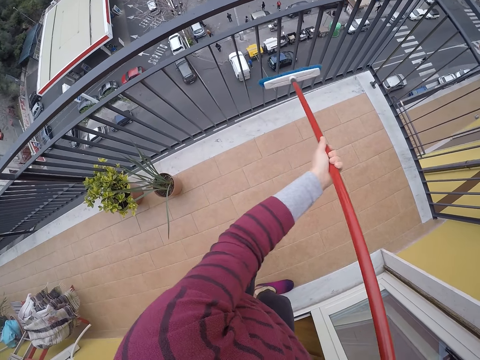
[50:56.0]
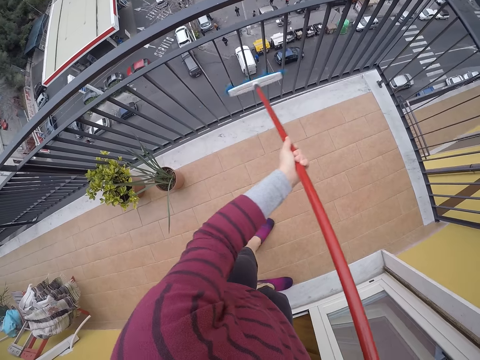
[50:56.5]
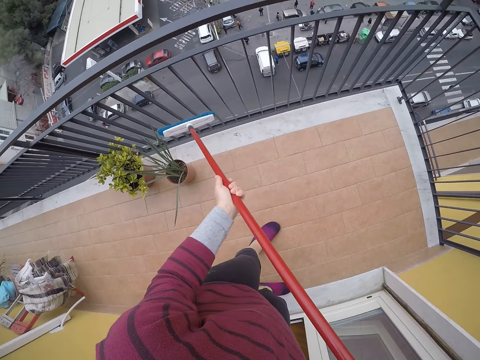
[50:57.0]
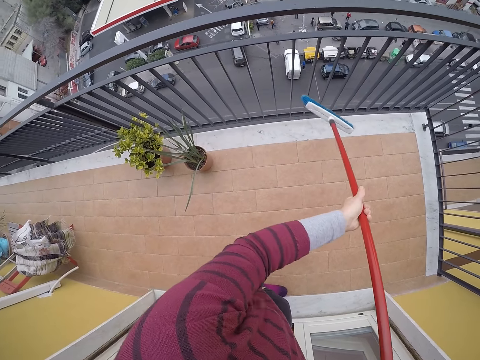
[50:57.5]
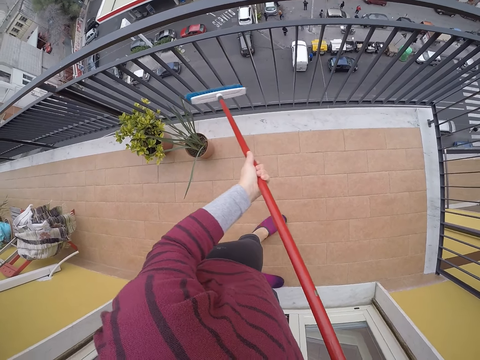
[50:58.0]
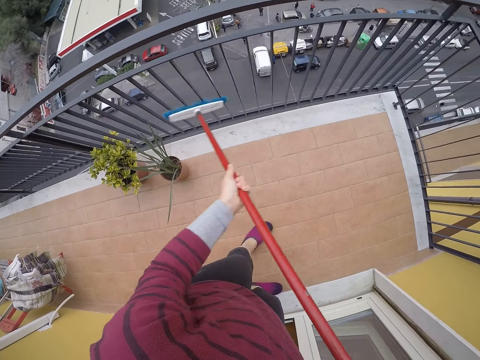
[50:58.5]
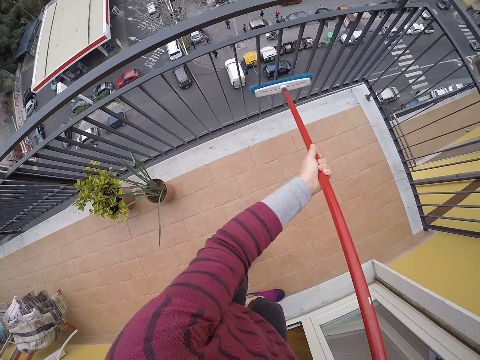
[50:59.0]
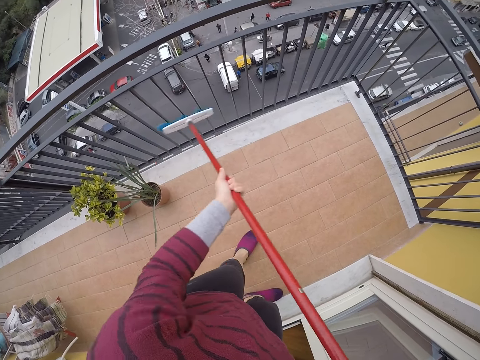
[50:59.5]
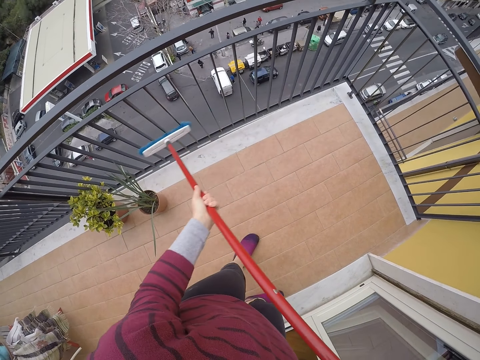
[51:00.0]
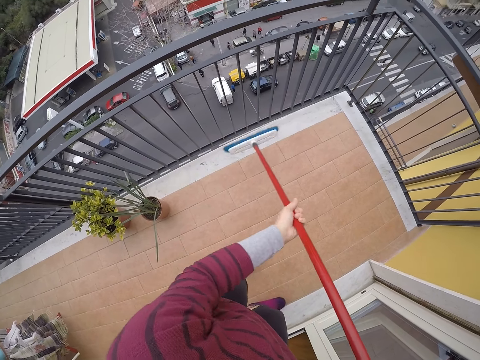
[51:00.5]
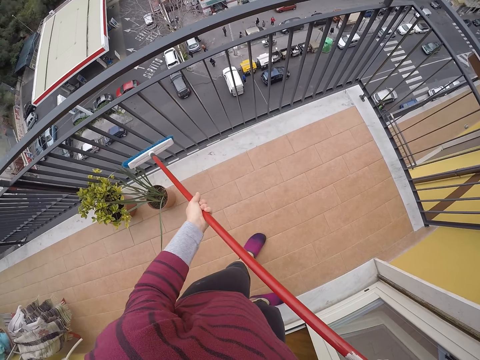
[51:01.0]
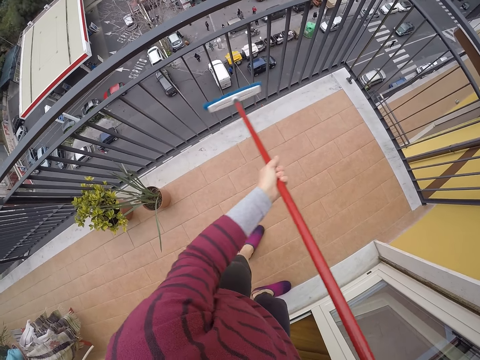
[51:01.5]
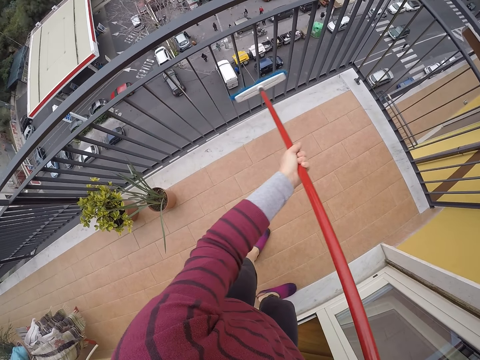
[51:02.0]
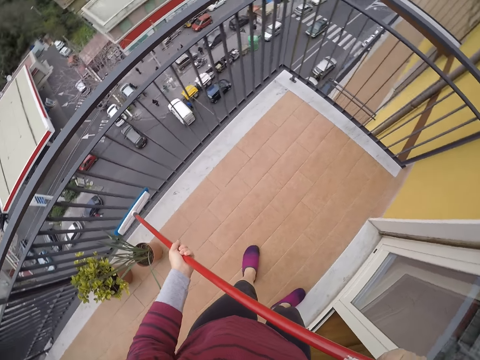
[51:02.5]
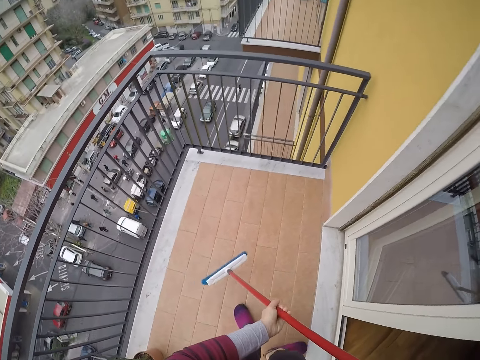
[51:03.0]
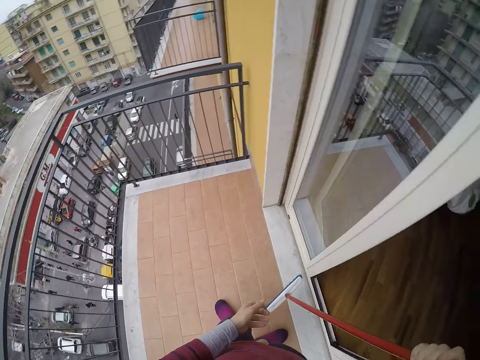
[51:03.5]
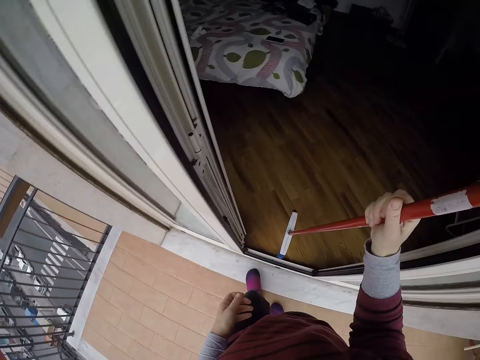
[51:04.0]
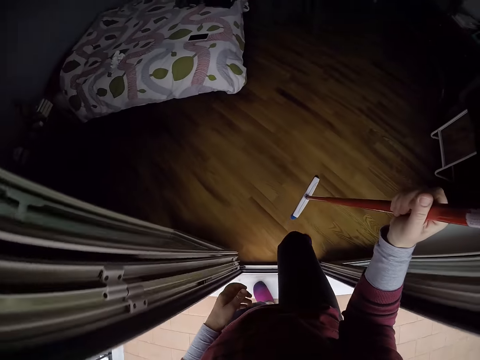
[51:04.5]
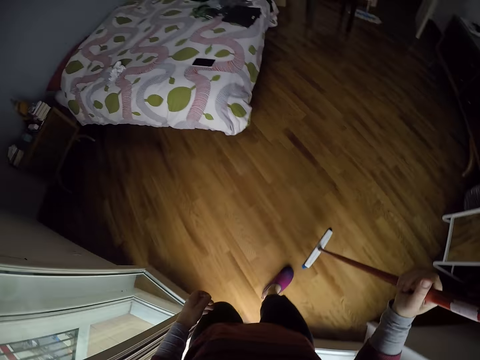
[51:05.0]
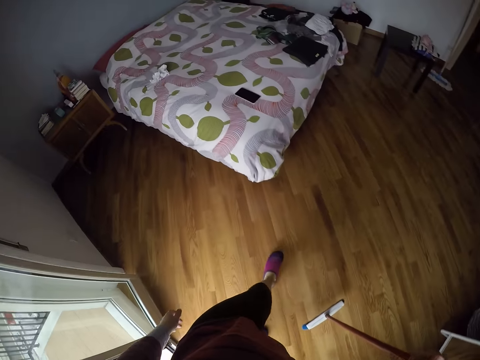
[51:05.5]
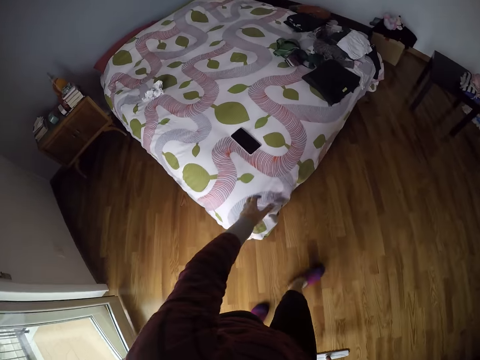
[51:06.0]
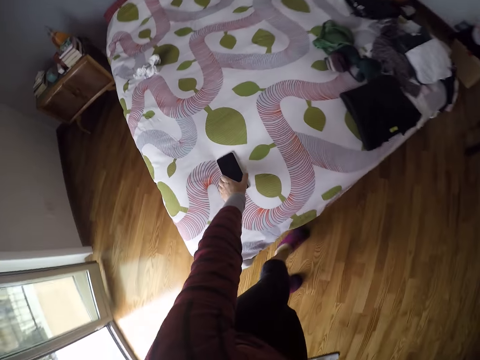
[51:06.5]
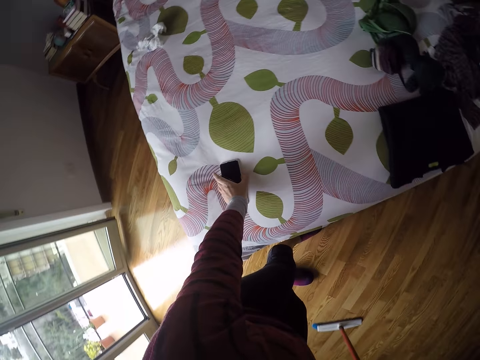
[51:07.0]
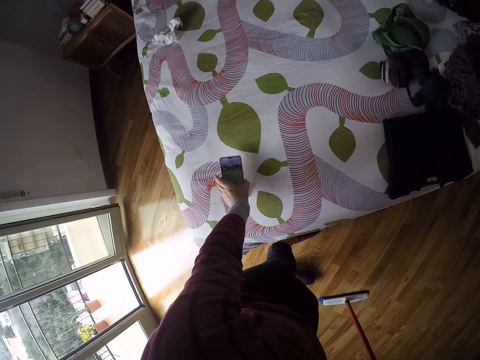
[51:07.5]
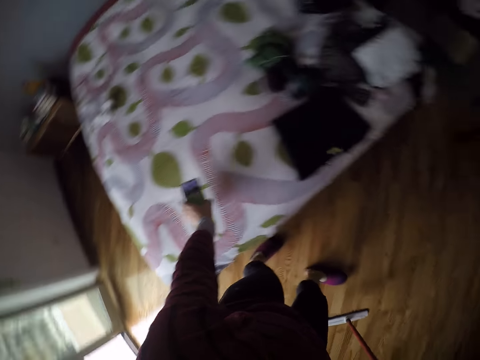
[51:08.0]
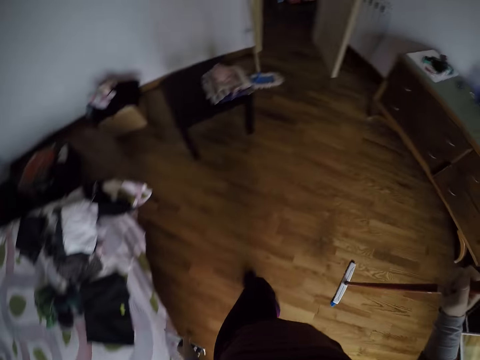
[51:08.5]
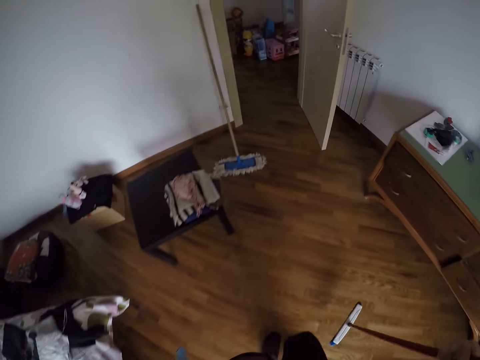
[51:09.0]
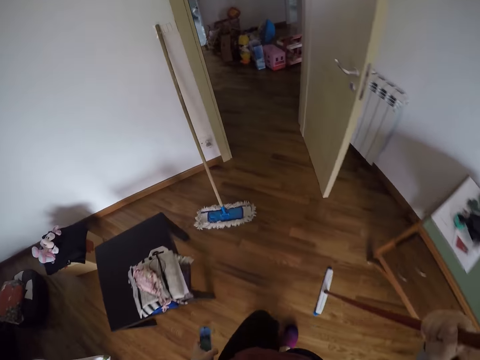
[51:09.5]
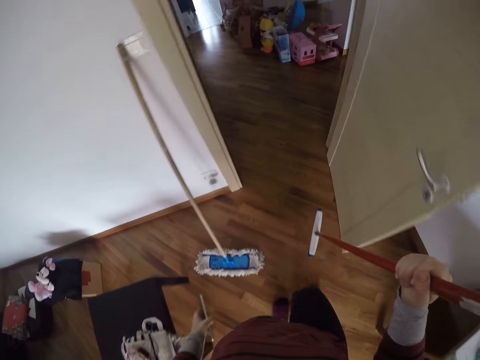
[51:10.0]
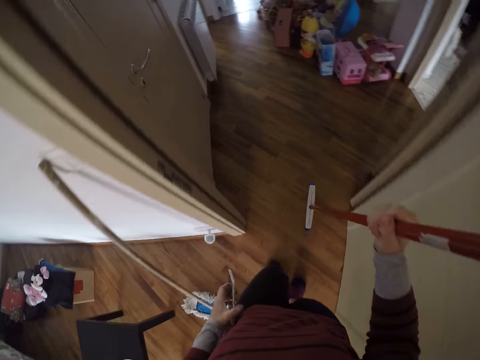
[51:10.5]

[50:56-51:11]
The camera wearer turns the broom. She rubs the broom on the balcony grills. She turns the broom. She rubs the broom on the balcony grills. She turns around. She walks into the bedroom. She walks around. She picks up a cellphone from a bed with her left hand. She walks around.

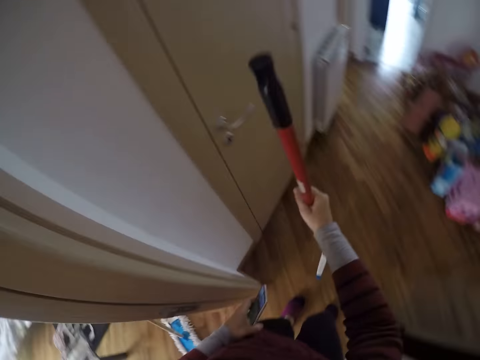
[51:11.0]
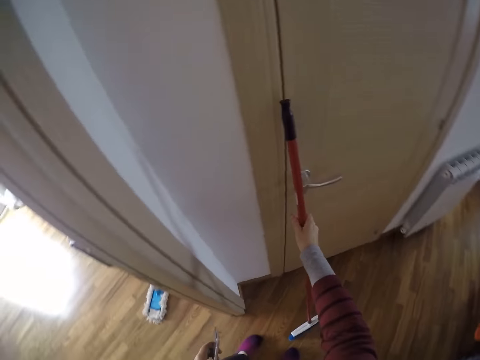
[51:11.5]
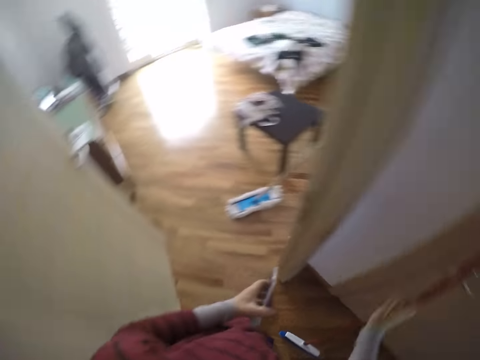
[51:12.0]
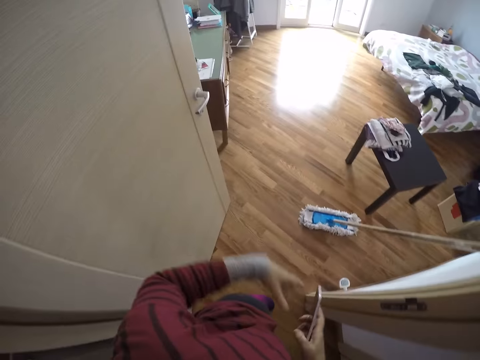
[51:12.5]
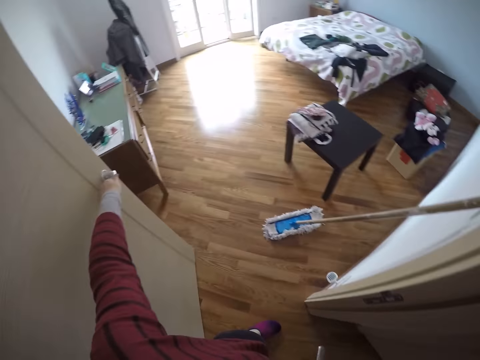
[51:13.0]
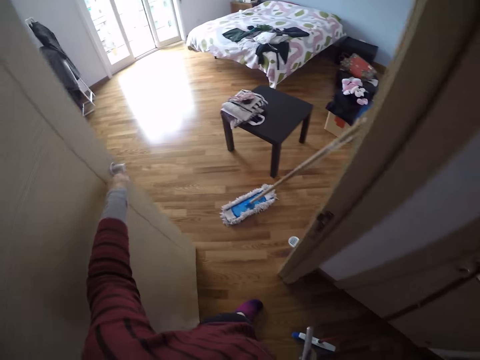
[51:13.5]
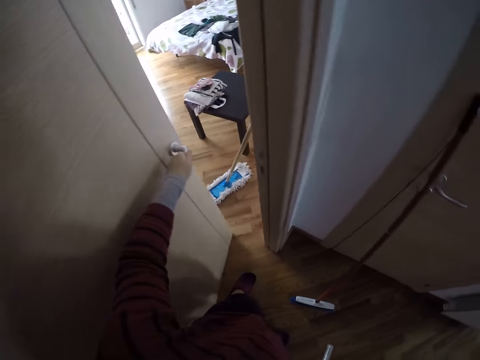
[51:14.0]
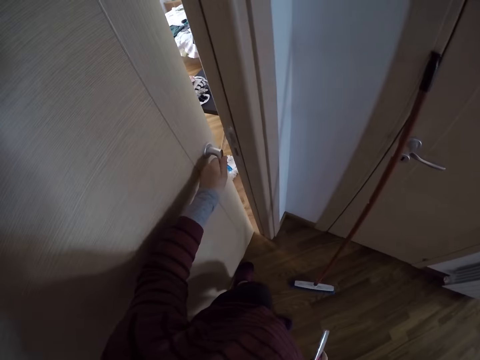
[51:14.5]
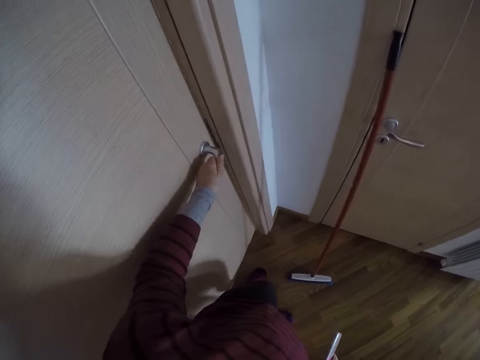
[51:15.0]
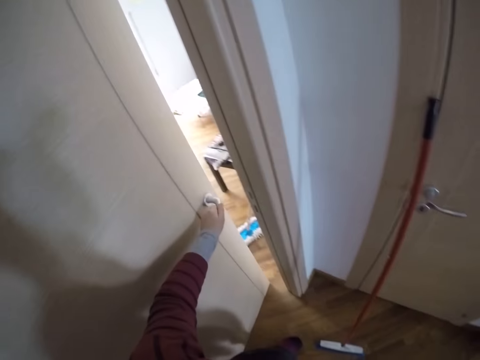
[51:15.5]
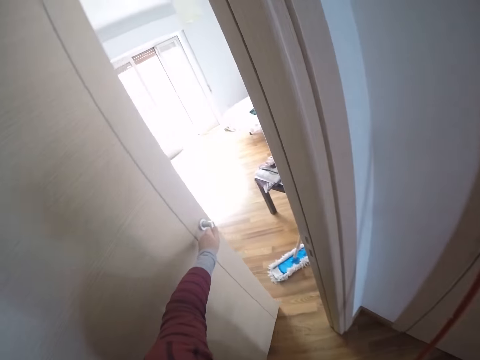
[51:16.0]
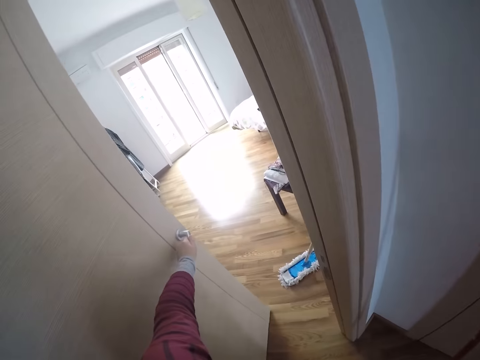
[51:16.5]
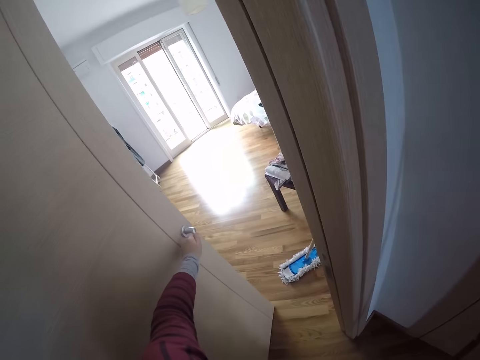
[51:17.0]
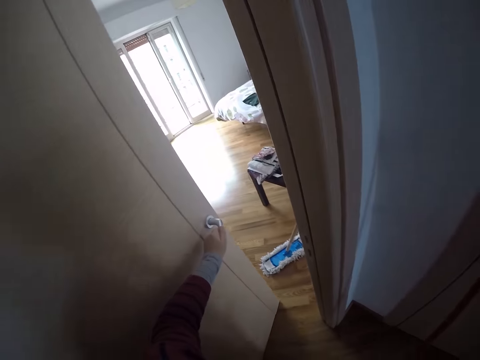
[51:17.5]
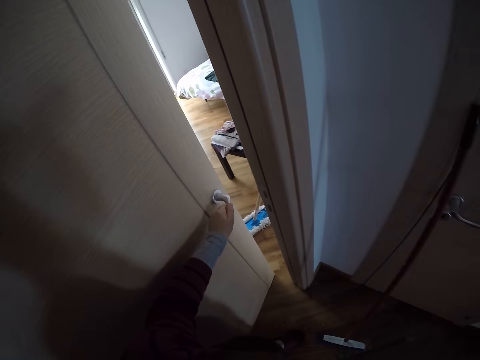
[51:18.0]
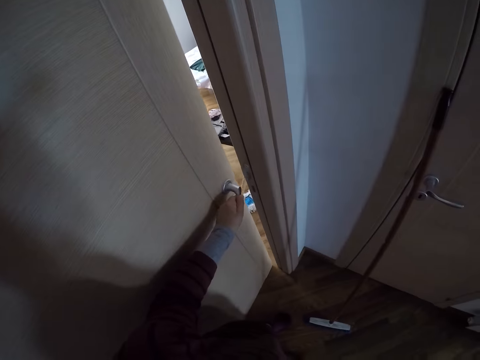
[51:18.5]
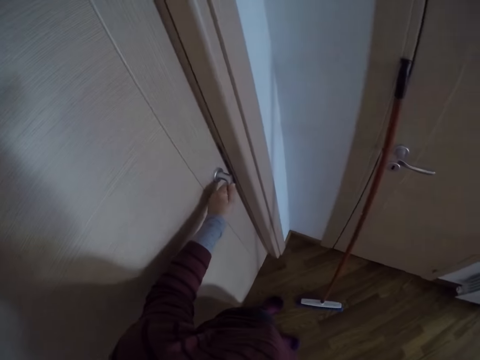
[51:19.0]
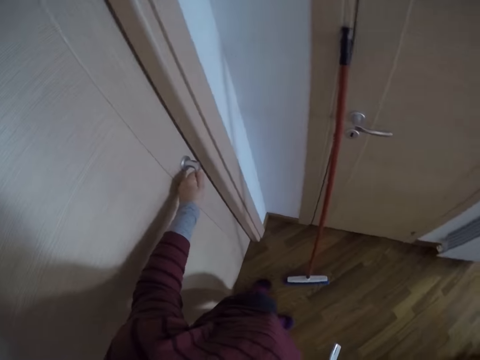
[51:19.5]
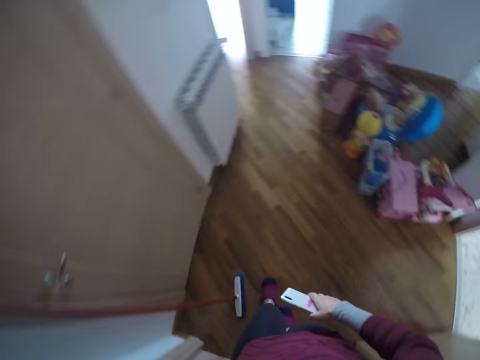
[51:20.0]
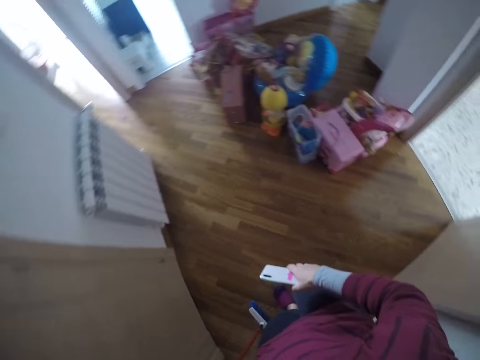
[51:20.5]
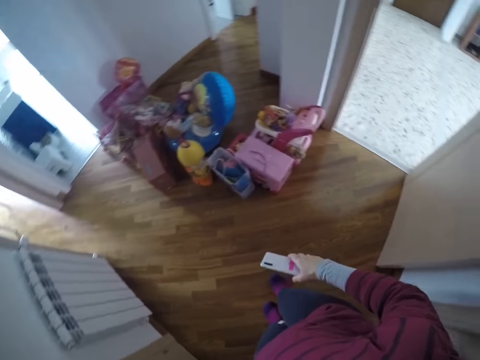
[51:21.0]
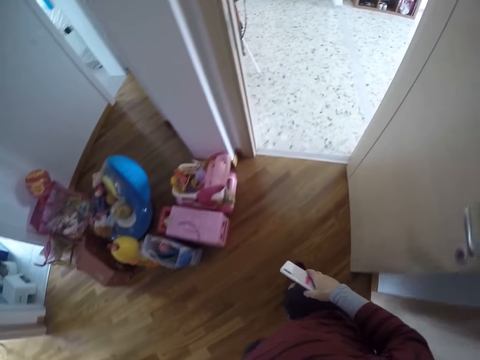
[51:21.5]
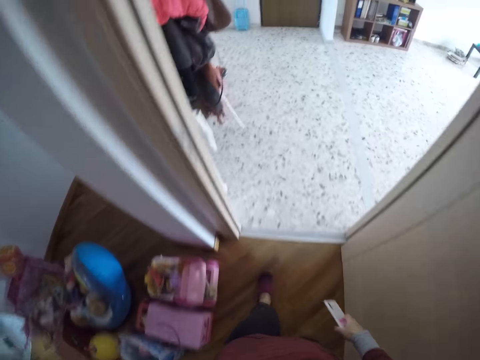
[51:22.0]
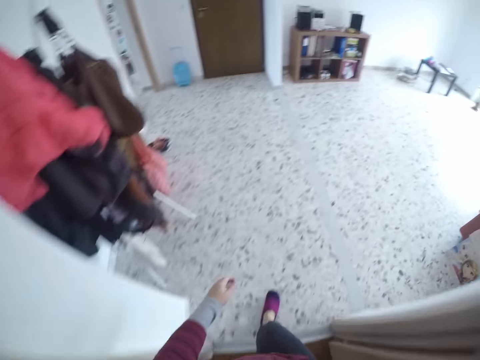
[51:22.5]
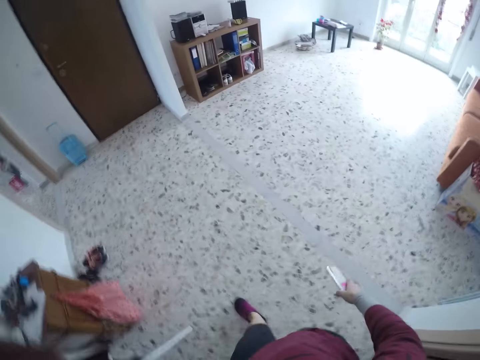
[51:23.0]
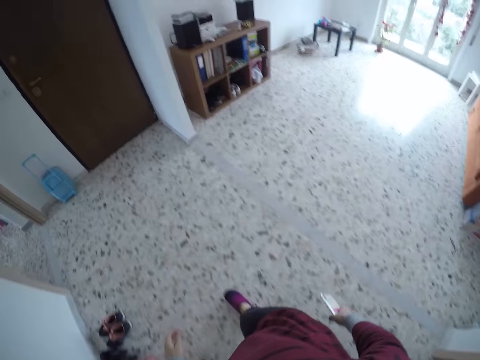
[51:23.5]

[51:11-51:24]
The camera wearer leans the floor brush against a wall. She turns around. She passes the cellphone to her right hand. She closes the door of the bedroom with her left hand. She opens the door. She closes the door. She turns around. She walks into a kitchen.
